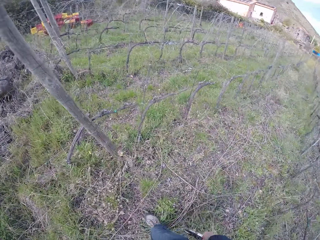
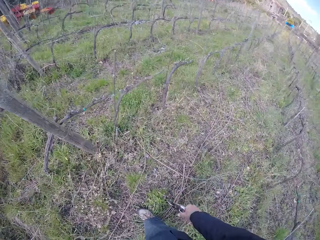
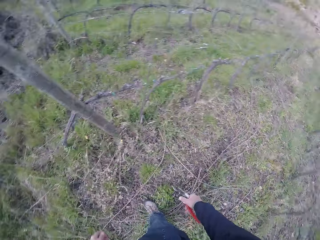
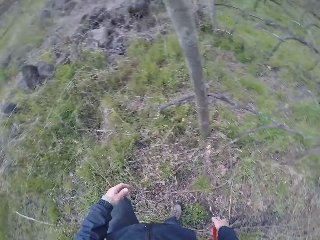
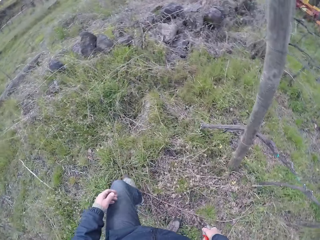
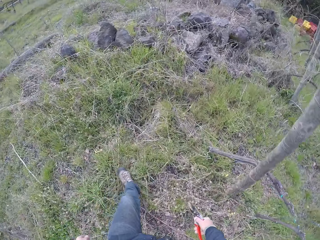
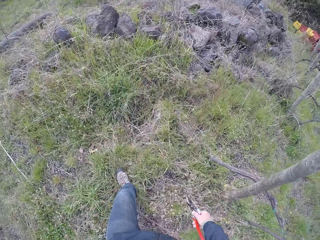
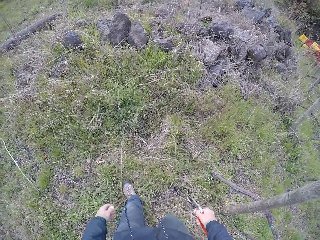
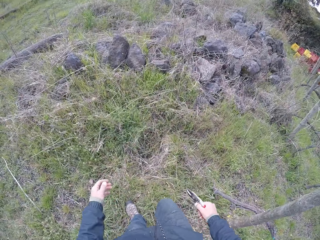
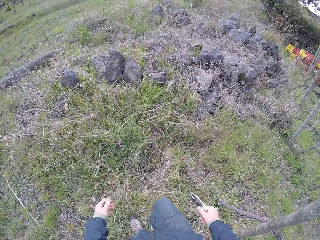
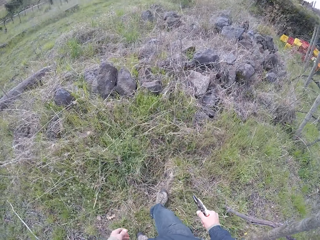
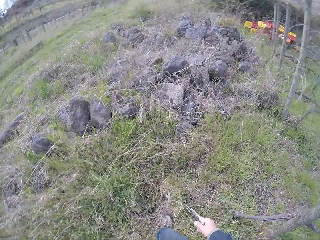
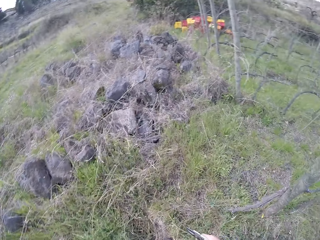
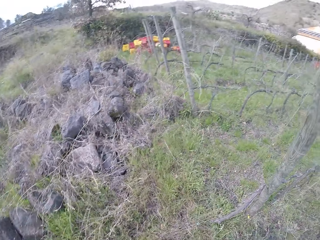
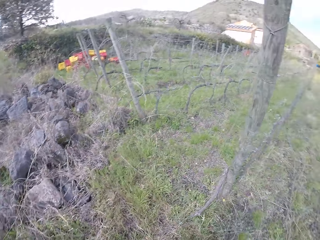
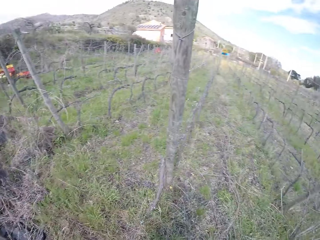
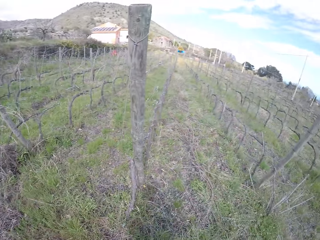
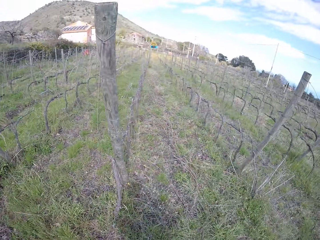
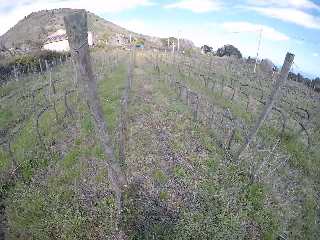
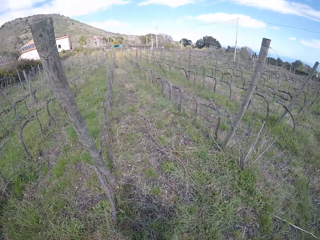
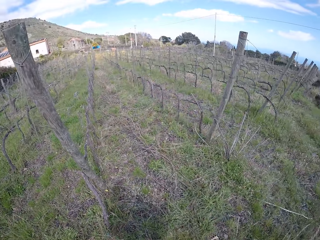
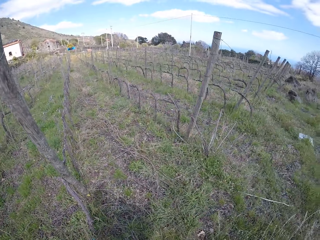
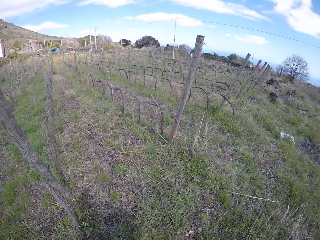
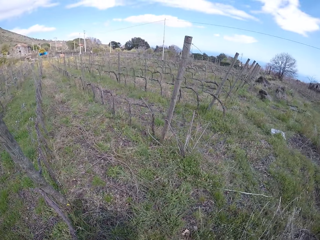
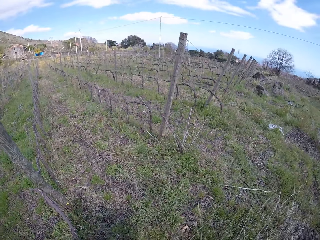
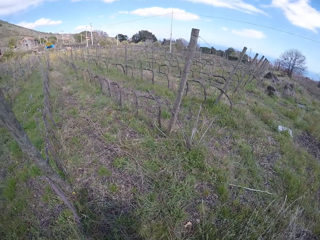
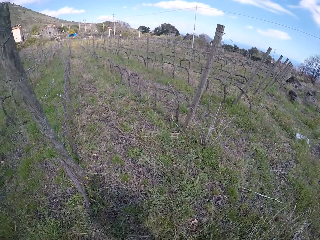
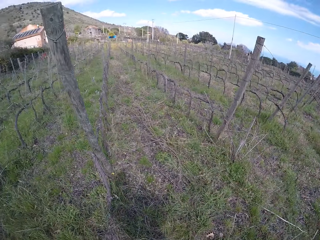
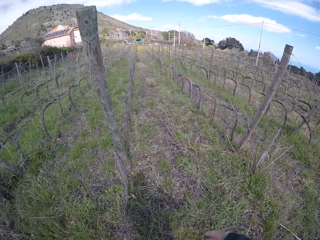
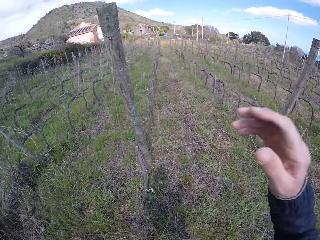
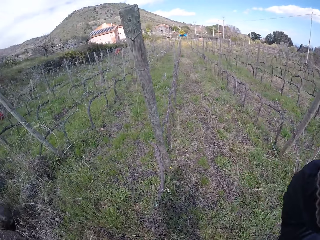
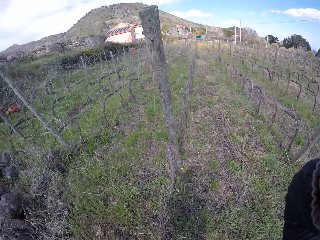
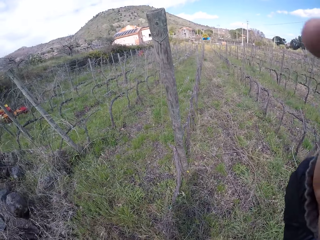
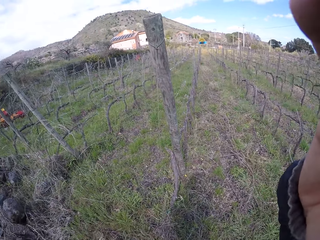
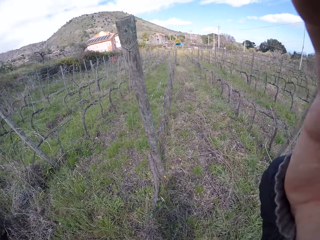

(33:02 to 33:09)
The camera wearer adjusts her camera with her right hand.
